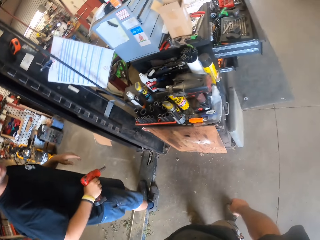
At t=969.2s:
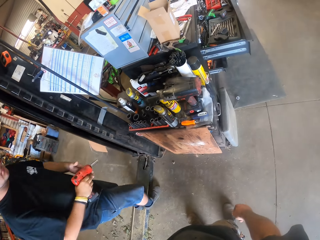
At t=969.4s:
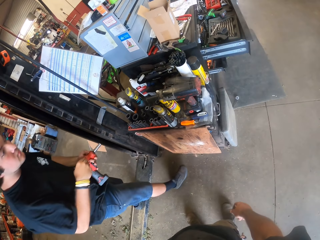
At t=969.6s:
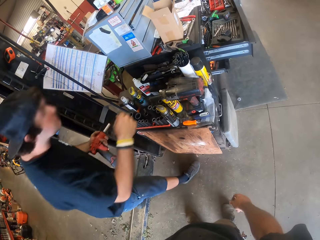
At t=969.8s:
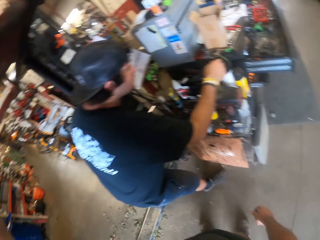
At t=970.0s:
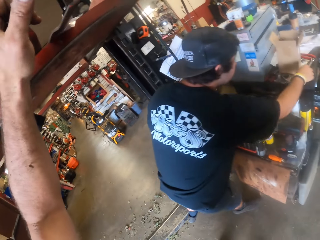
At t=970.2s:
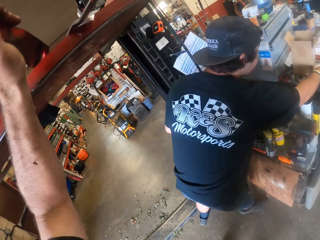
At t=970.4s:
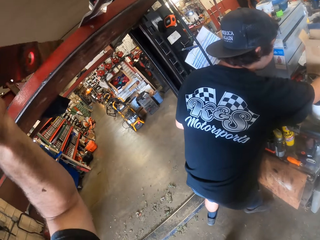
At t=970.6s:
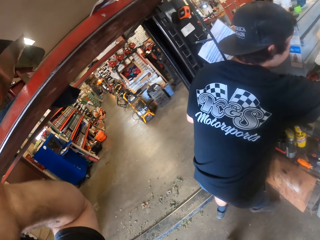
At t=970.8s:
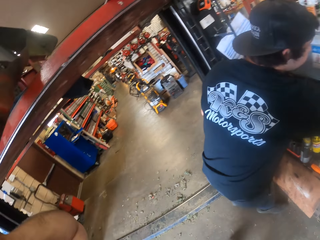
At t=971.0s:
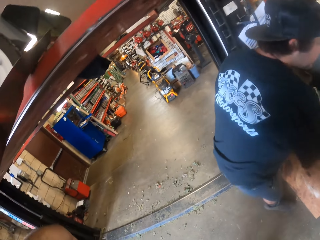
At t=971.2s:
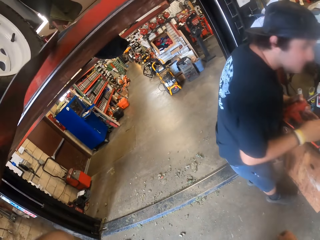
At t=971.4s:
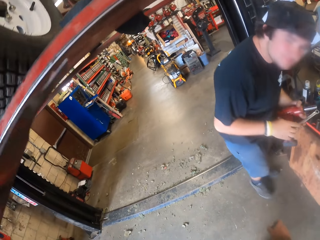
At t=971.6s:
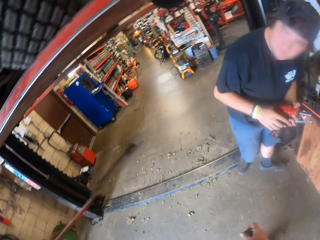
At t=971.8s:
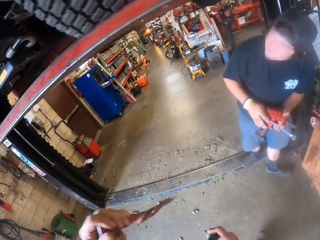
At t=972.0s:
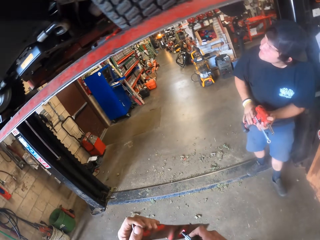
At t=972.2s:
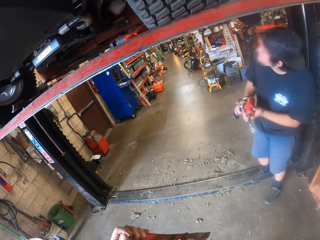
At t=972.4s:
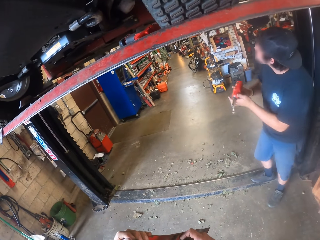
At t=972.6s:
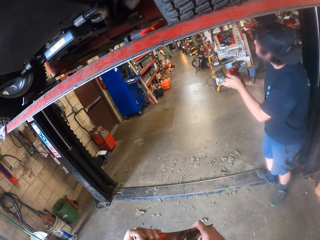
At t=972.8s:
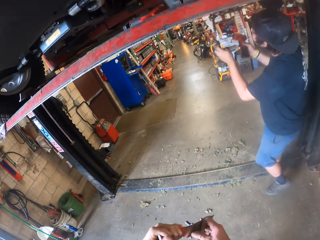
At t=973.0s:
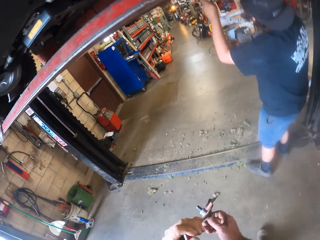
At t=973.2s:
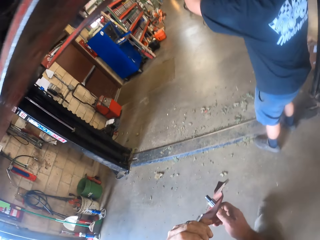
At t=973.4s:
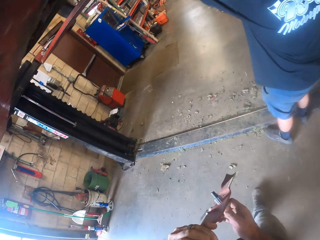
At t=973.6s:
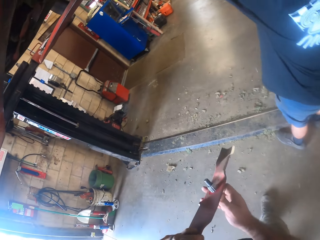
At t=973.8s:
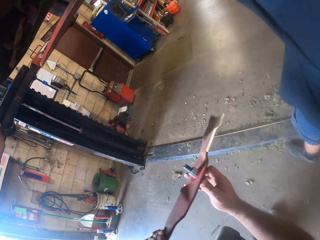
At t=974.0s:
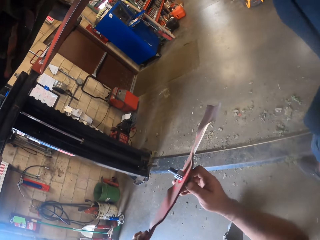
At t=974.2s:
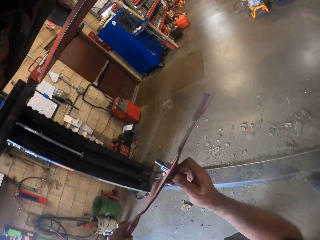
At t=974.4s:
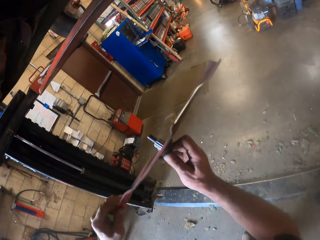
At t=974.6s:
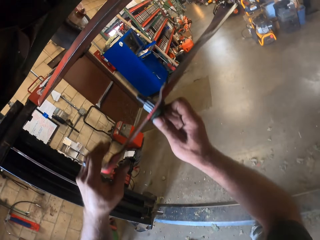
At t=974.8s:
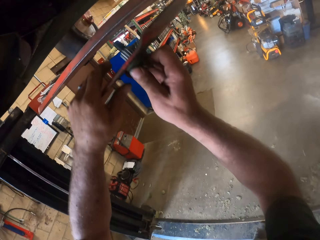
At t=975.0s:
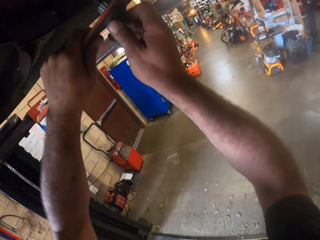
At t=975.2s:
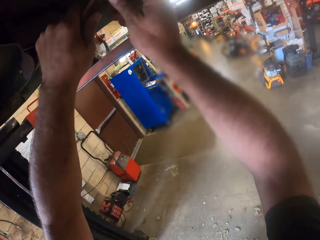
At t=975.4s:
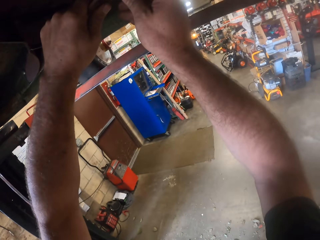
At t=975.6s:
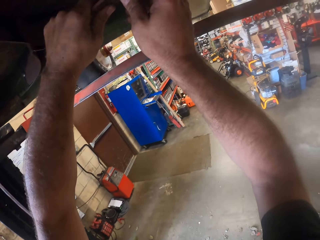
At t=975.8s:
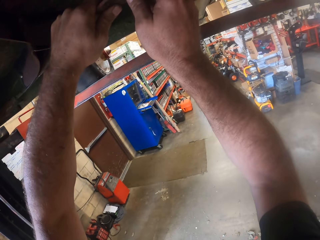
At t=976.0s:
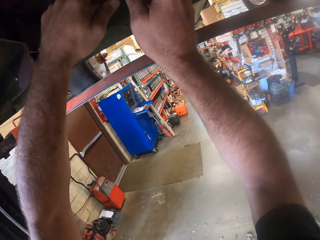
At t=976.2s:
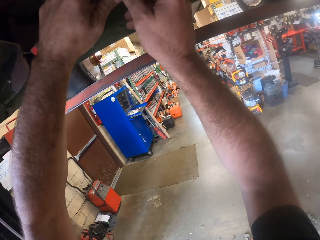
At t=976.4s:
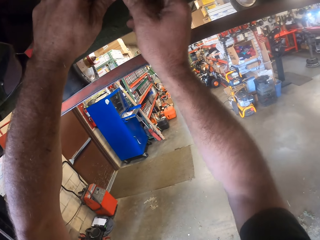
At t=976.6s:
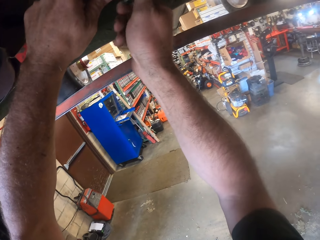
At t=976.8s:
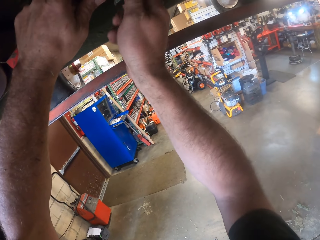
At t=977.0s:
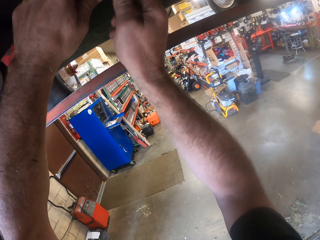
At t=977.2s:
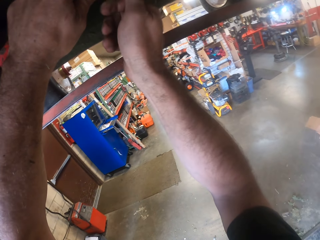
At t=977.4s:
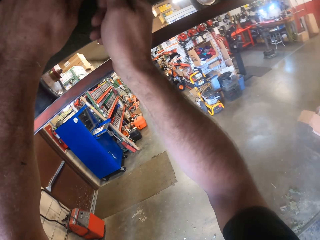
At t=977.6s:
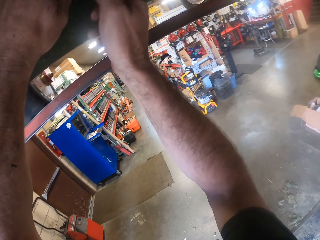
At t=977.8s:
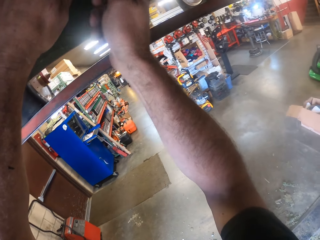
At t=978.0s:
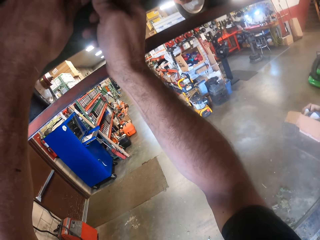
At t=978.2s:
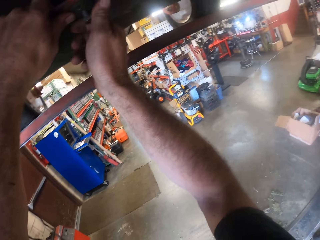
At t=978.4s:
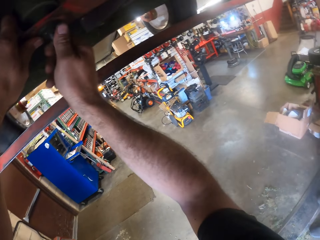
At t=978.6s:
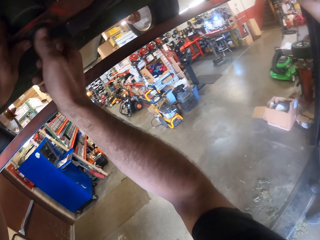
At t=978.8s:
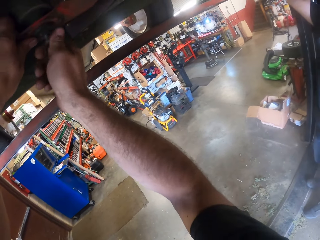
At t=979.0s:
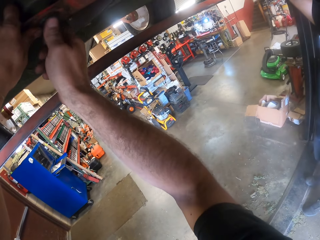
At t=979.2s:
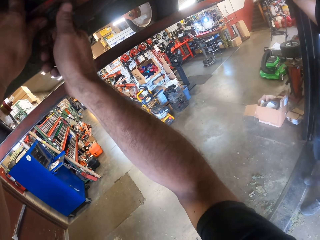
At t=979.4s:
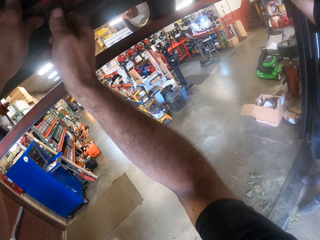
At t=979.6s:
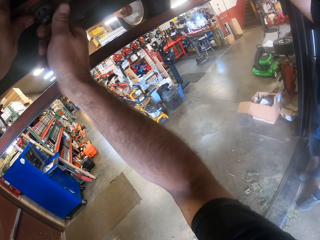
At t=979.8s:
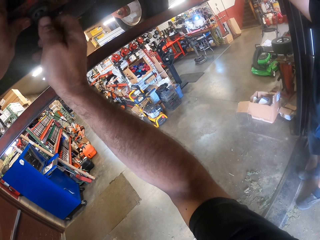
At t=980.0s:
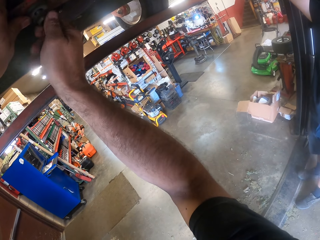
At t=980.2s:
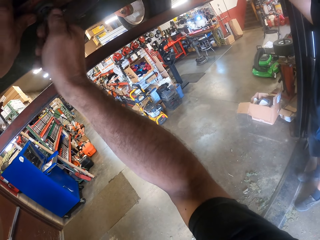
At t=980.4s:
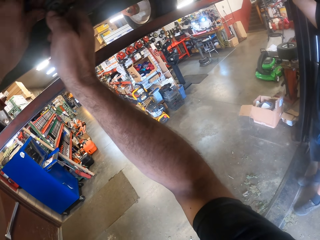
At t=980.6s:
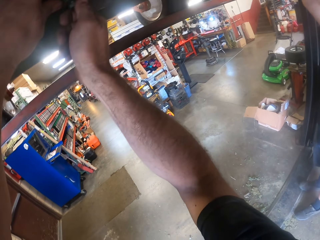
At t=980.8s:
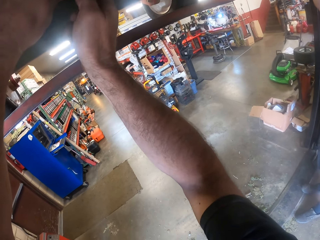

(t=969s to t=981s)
A person walks around the workshop. The camera wearer picks a fan blade from the rail of a car lifter with his left hand. The person picks a spanner and a nut driver. The person fixes the lawn mower. The camera wearer fixes the fan blade to the part underneath the lawn mower with both hands.

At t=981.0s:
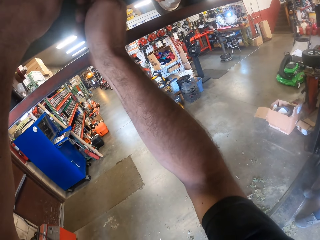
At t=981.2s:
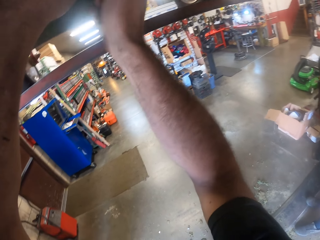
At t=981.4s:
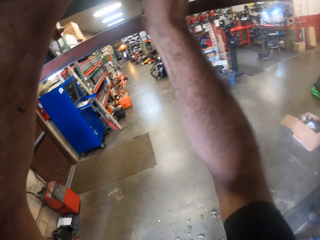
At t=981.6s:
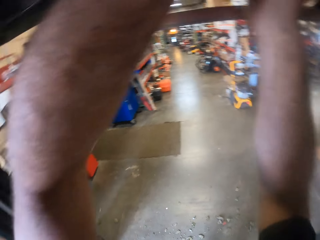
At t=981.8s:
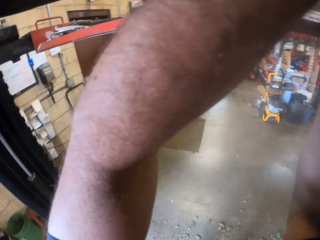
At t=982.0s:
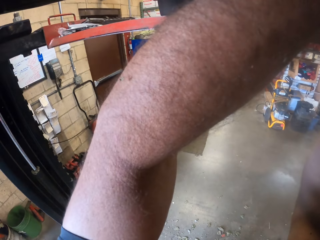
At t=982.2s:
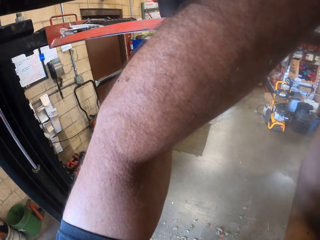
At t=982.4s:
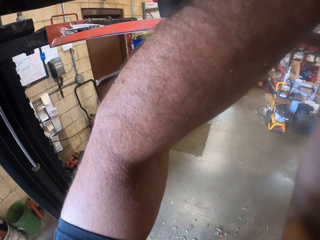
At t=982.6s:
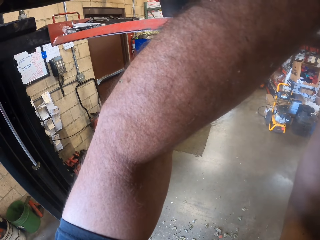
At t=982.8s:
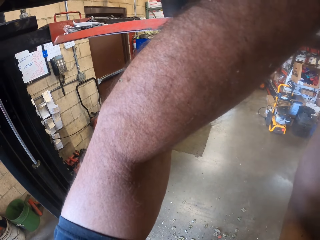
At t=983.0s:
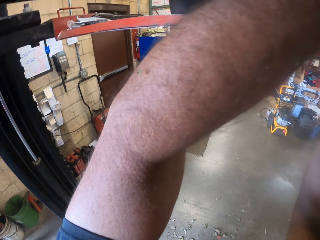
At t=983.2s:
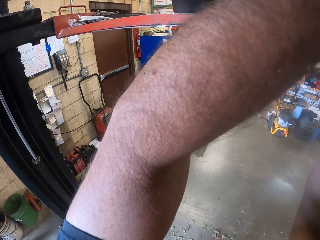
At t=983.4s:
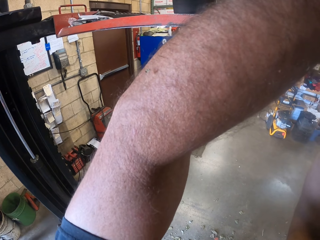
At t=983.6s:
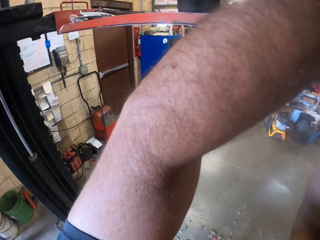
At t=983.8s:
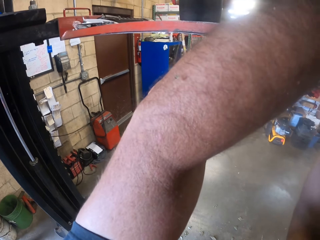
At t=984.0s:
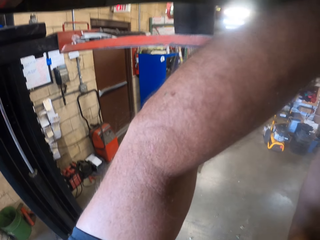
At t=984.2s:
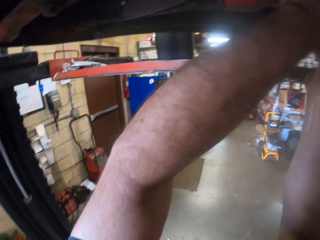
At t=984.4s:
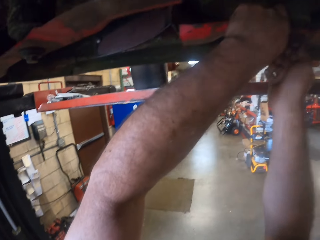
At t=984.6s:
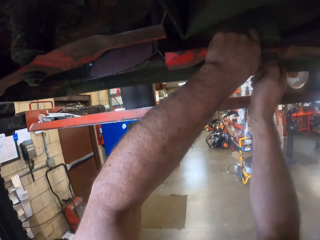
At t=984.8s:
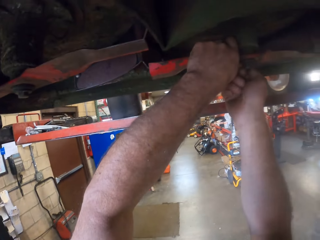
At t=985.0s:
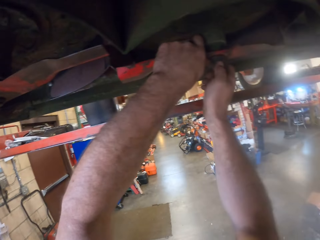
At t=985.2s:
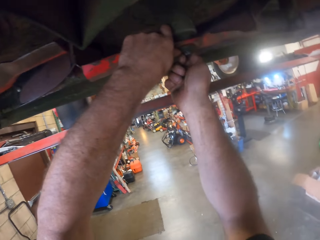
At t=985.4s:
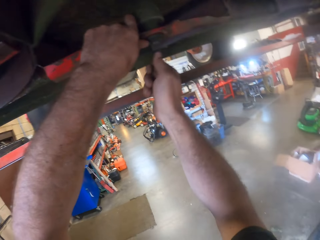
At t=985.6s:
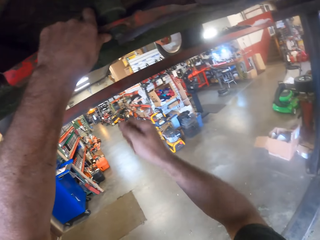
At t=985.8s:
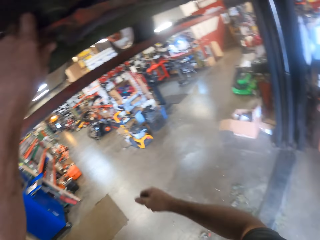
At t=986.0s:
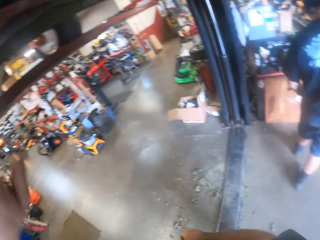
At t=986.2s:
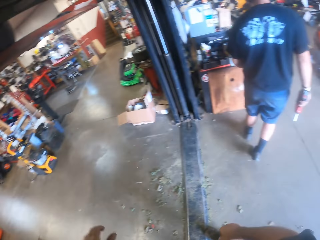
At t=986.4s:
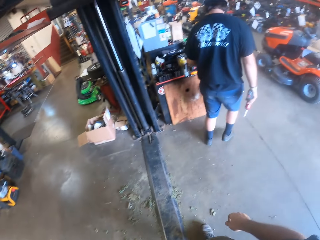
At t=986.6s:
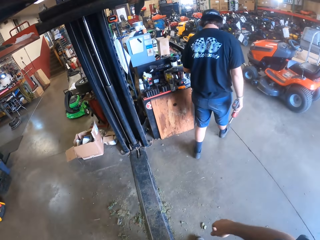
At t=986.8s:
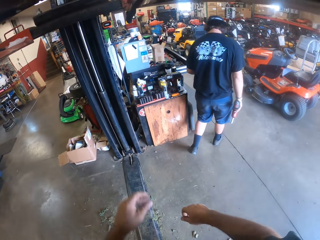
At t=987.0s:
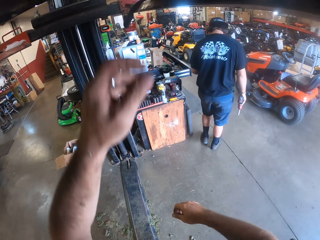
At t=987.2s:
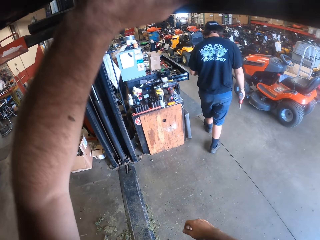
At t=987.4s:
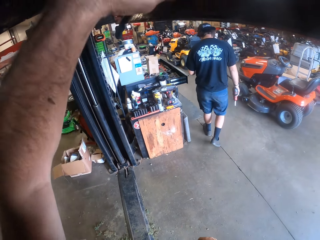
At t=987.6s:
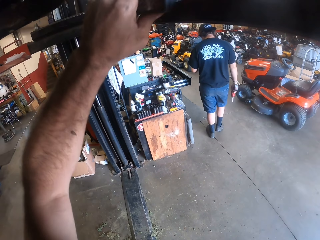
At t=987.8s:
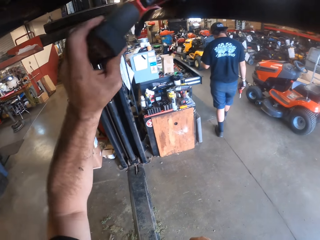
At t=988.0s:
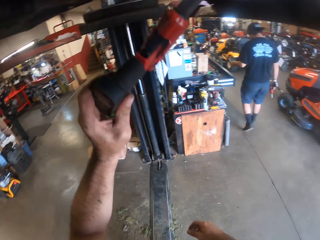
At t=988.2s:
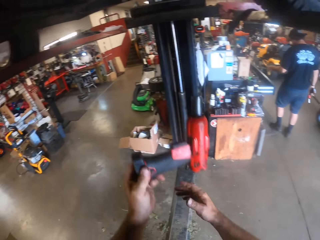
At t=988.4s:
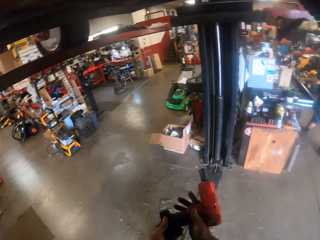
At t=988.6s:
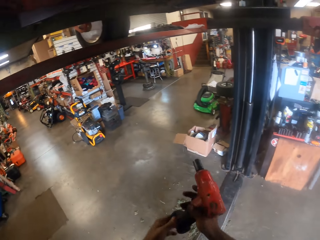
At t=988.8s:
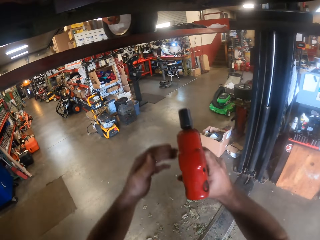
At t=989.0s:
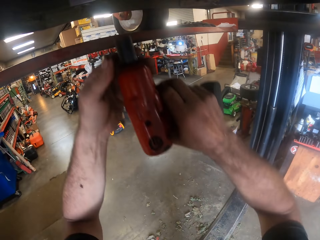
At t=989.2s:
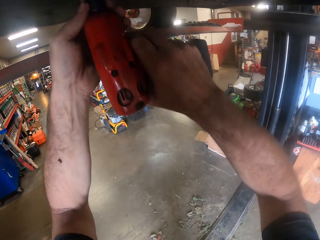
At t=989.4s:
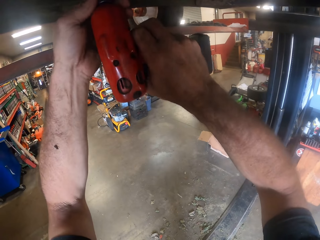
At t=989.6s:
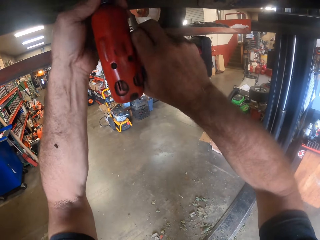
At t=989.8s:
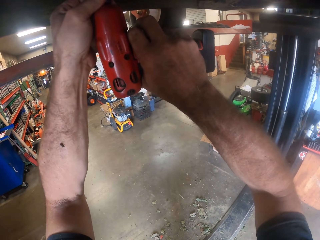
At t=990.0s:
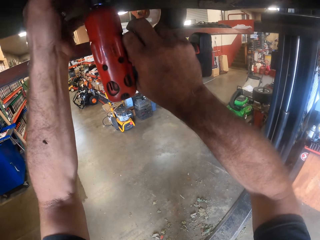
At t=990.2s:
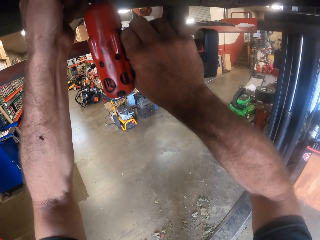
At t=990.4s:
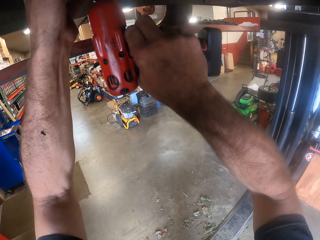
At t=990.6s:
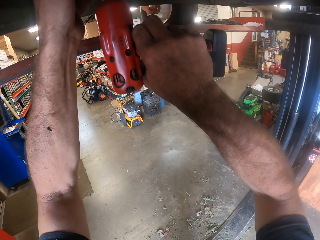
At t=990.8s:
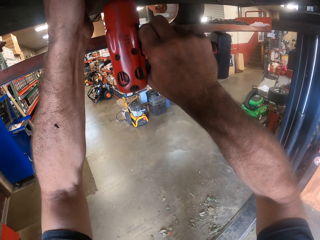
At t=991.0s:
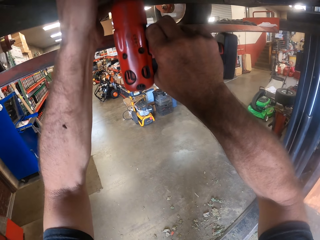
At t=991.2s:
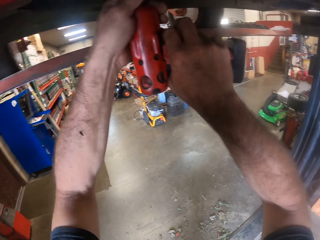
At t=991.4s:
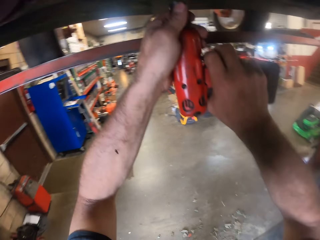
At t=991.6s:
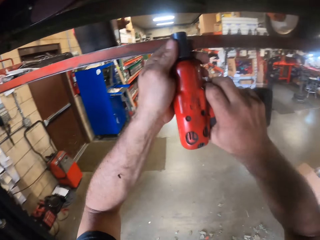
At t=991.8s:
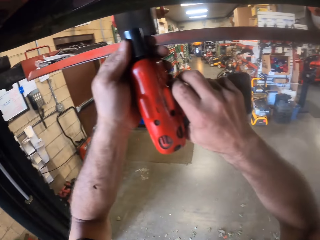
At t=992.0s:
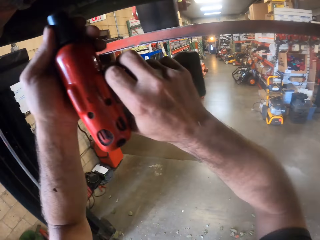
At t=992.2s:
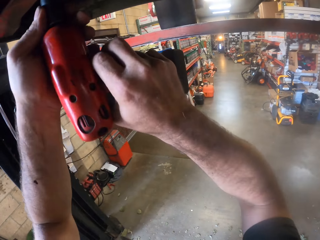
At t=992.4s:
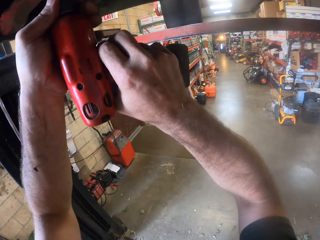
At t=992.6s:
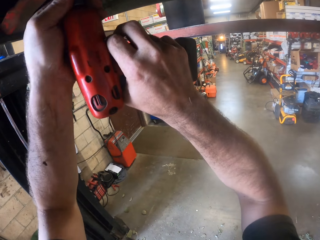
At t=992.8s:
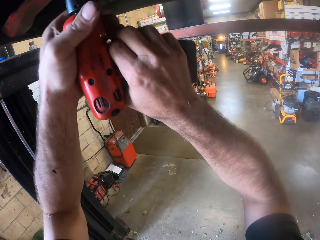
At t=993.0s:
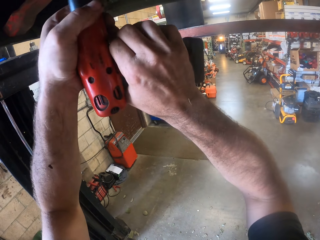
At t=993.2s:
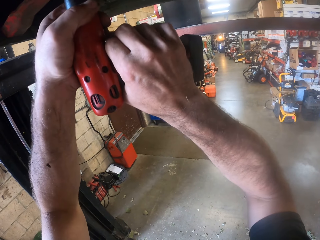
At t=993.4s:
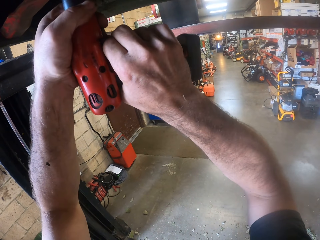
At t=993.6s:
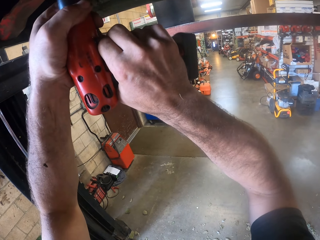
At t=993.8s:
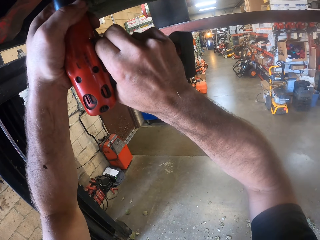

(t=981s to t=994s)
The camera wearer lowers his right hand. He removes both hands from the lawn mower. A person walks in the workshop. The camera wearer fixes the lawn mower. He picks the combi drill from the rail of the car lifter with his left hand. He passes the combi drill to his left hand. He lowers his left hand. He tightens the part underneath the lawn mower with the combi drill in both hands. He turns the nut. He turns another nut.
